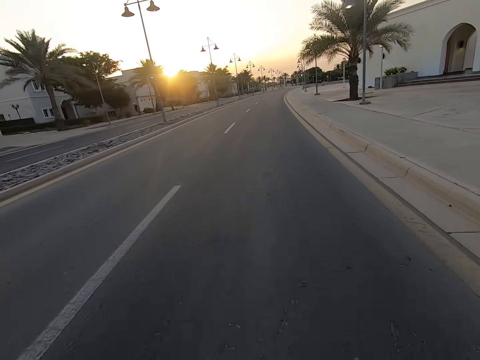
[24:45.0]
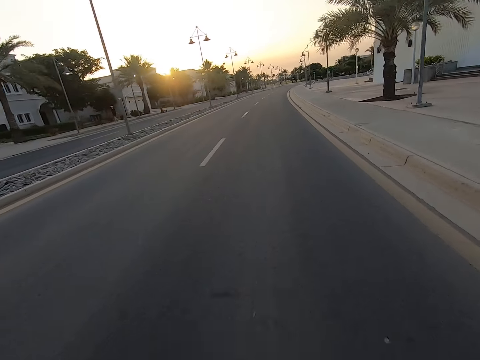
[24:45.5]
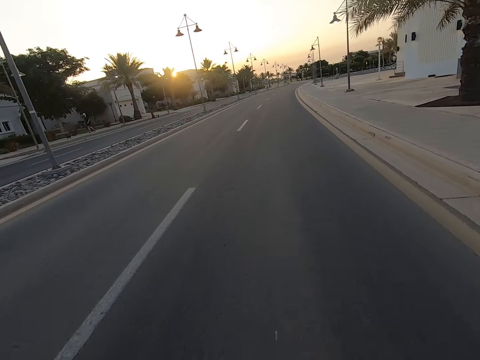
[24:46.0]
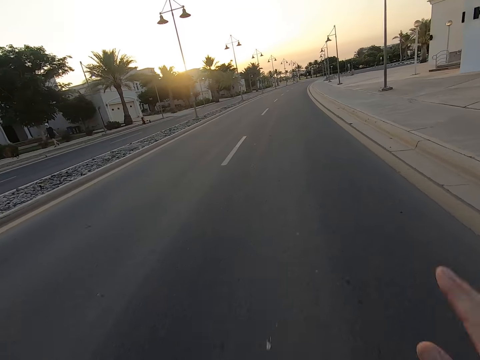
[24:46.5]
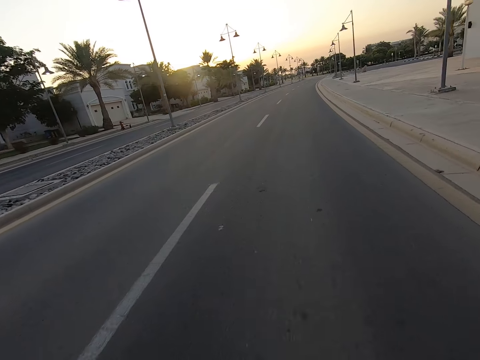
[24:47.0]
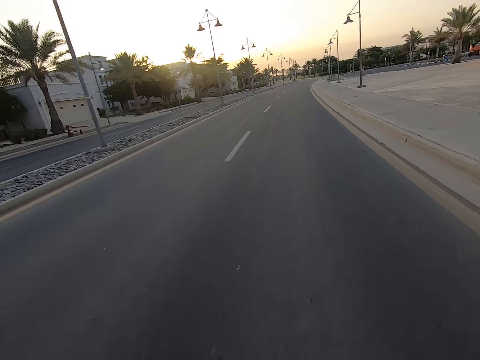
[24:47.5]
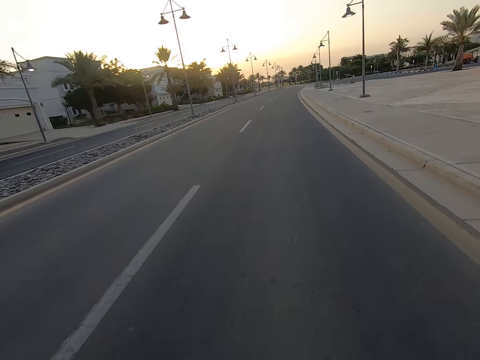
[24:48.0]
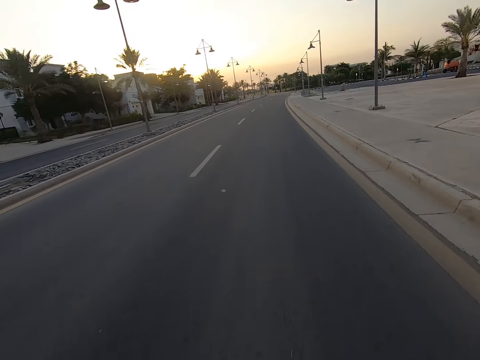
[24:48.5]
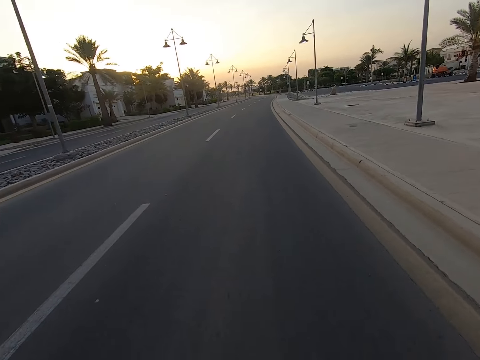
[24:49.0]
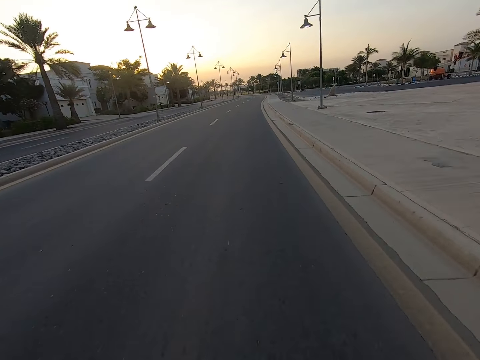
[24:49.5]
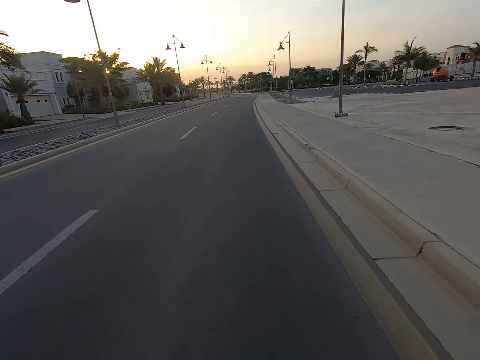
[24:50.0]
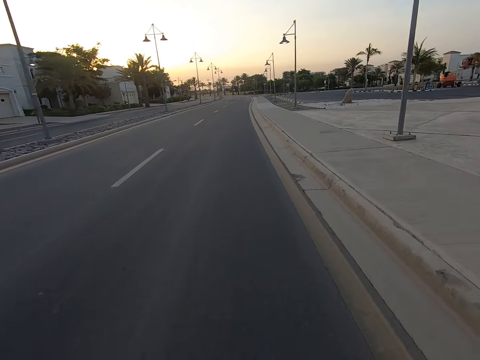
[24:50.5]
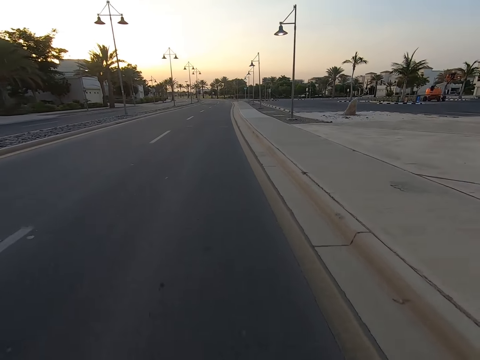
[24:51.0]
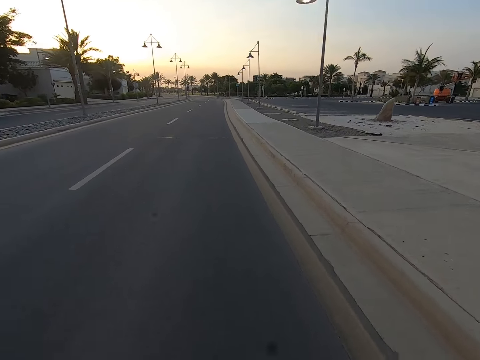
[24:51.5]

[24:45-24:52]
The camera wearer raises the hand. They touch something.

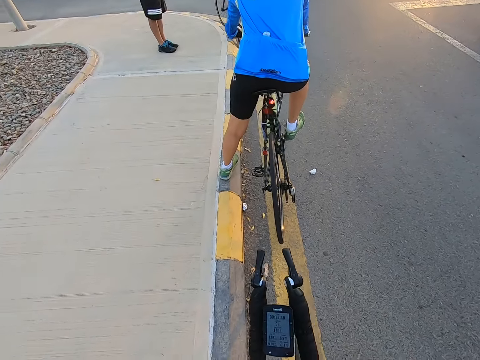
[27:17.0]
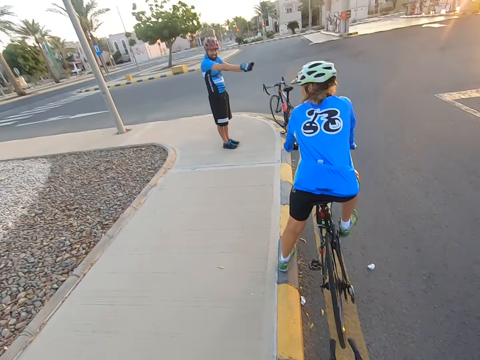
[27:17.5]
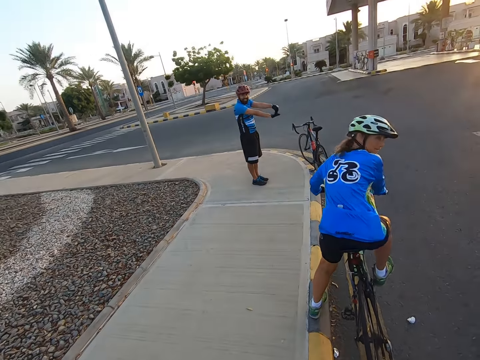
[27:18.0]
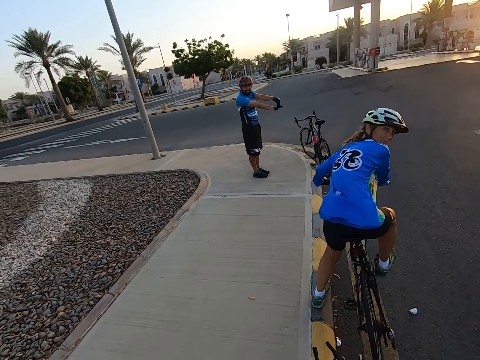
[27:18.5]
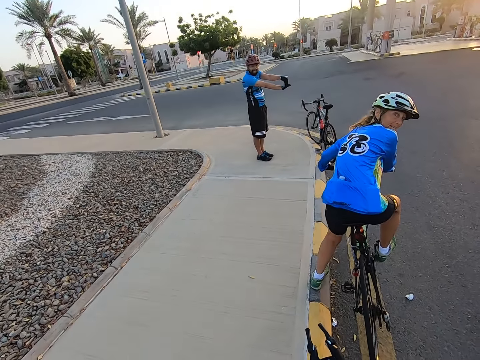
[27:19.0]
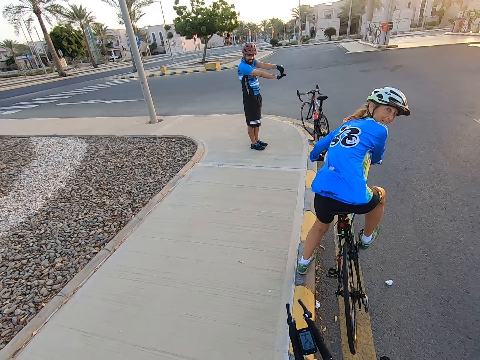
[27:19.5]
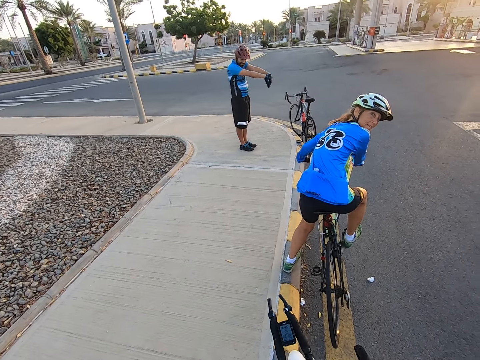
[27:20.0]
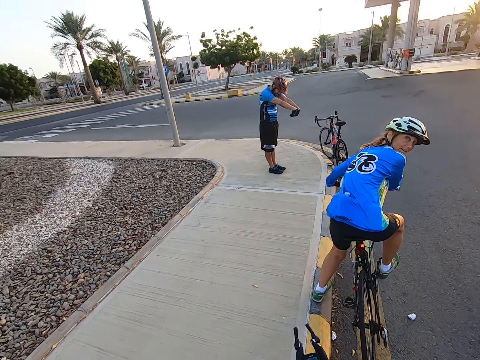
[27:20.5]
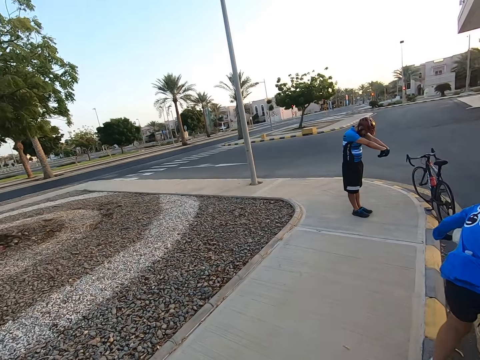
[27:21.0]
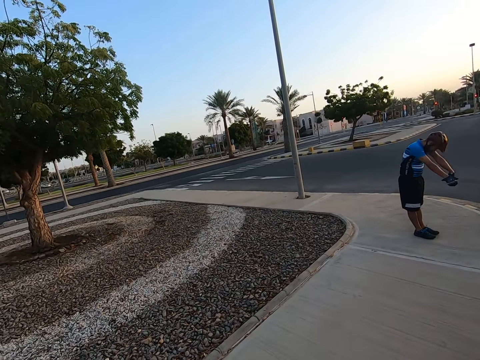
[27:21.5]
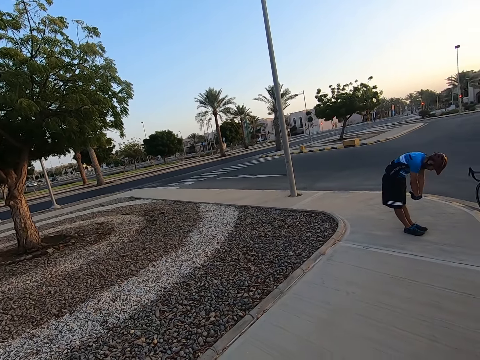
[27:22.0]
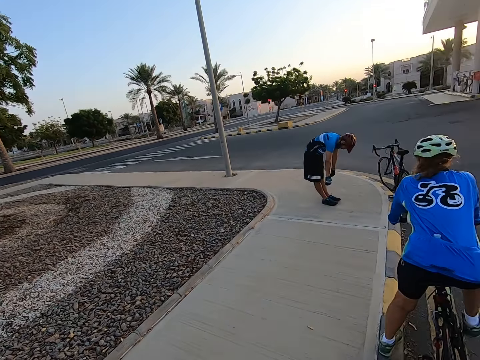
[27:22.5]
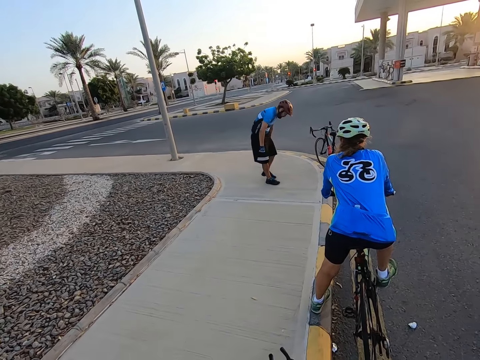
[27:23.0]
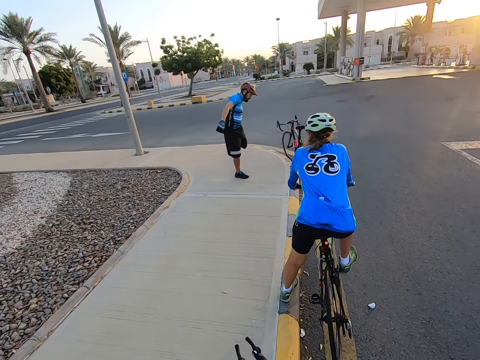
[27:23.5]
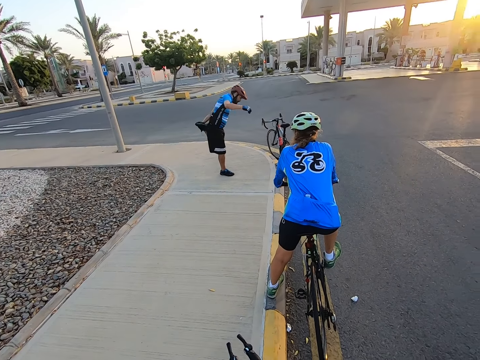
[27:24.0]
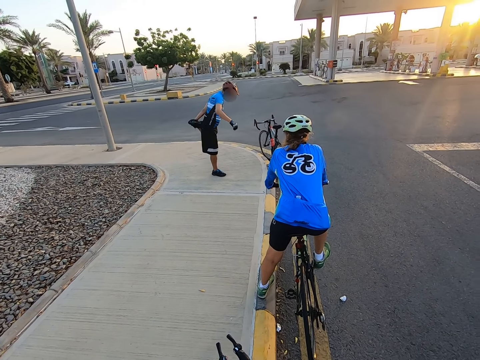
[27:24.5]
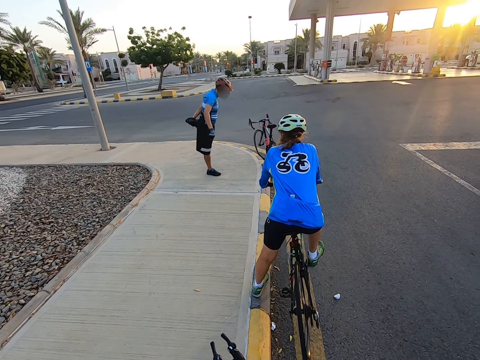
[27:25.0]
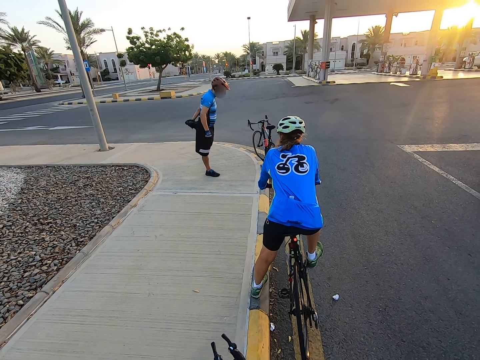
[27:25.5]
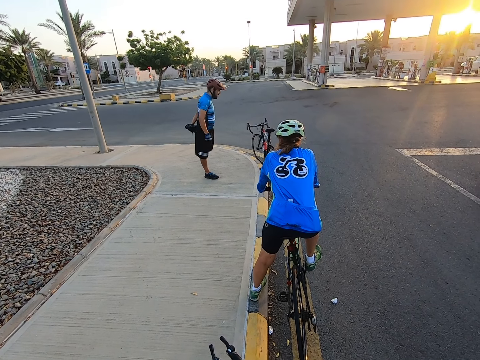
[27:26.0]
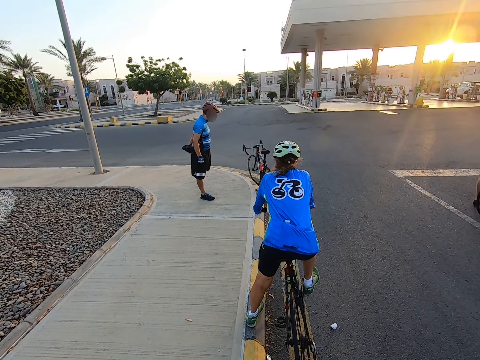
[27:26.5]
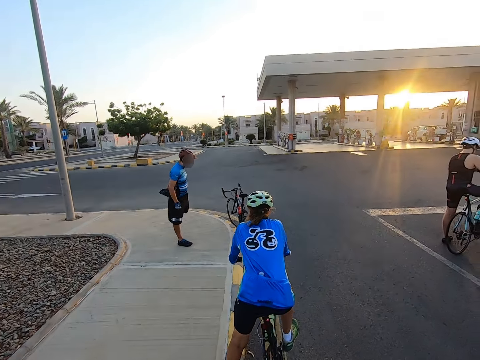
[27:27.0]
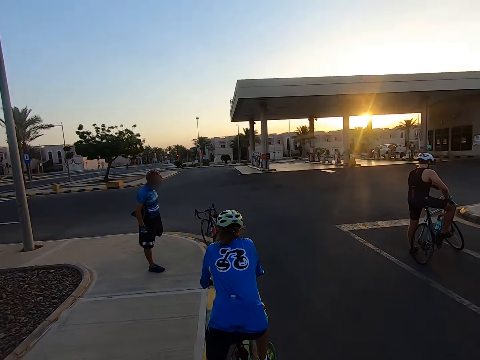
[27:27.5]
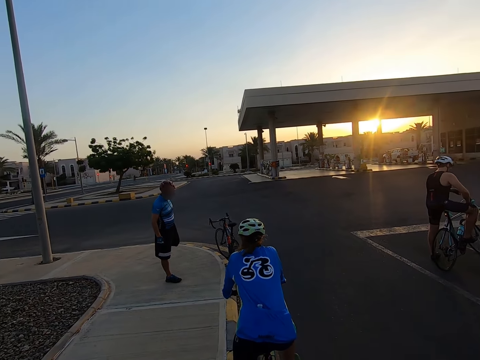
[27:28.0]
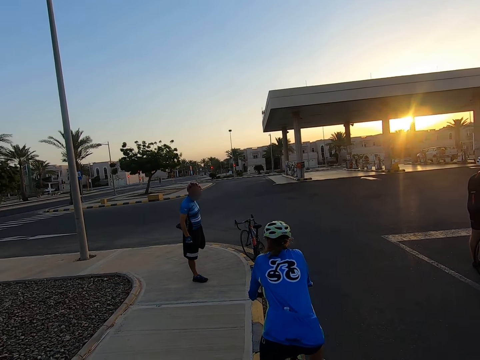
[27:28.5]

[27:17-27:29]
A man exercises on the pavement. A woman looks back. A man stretches repeatedly.

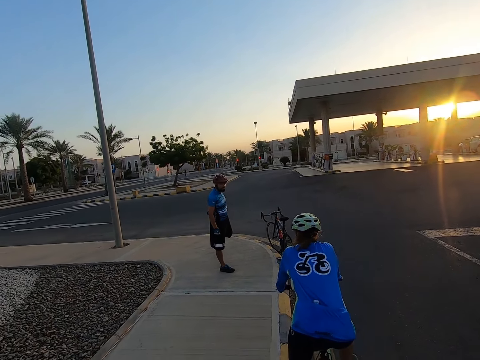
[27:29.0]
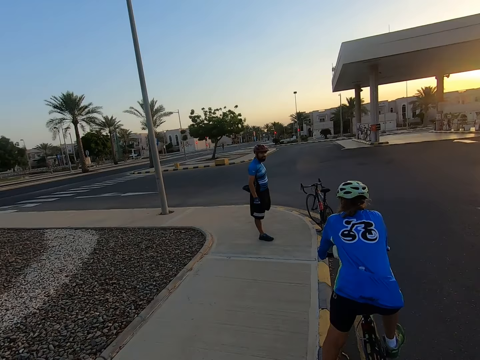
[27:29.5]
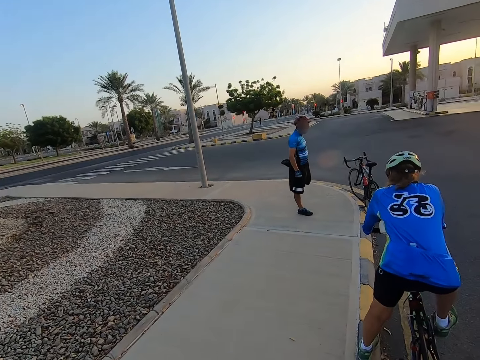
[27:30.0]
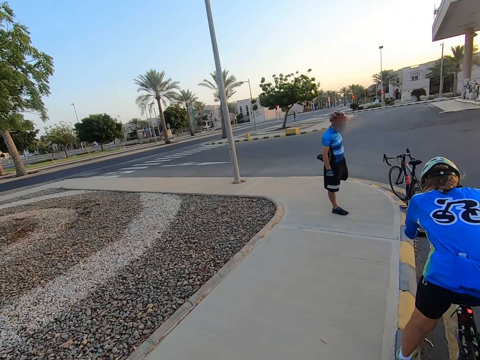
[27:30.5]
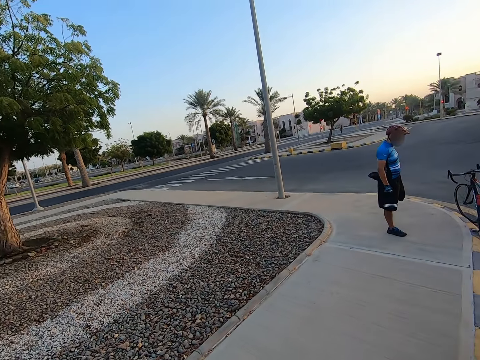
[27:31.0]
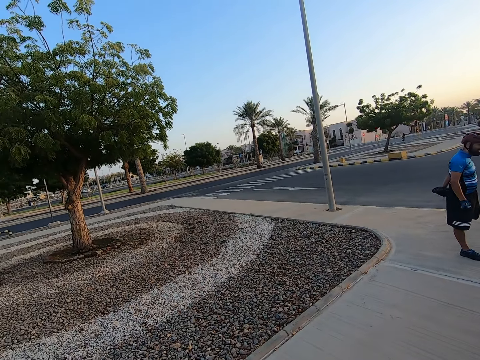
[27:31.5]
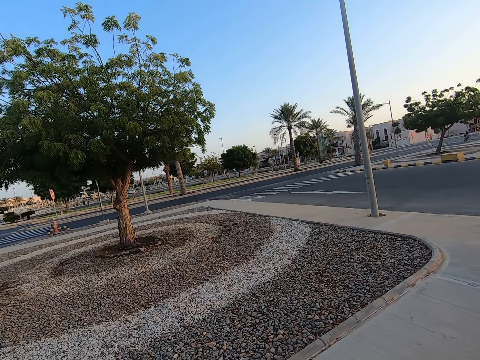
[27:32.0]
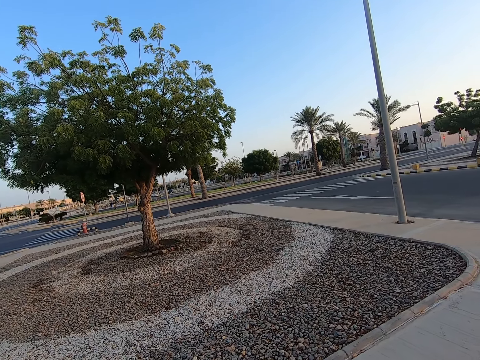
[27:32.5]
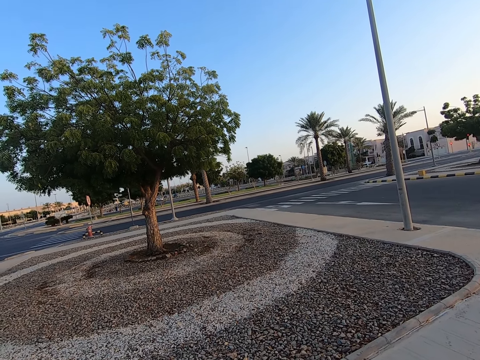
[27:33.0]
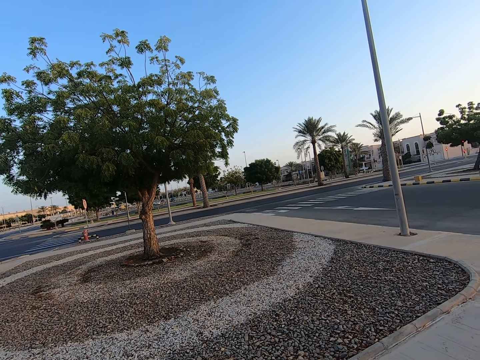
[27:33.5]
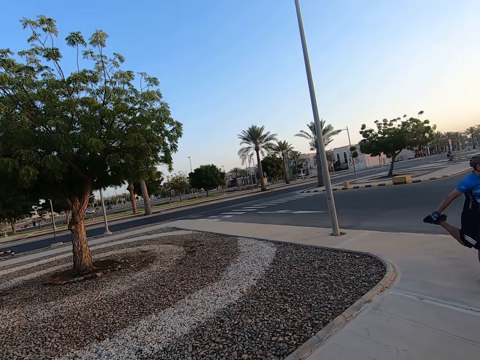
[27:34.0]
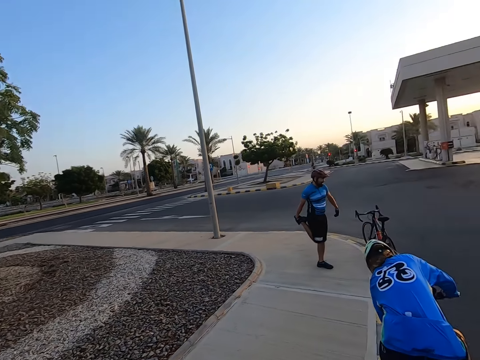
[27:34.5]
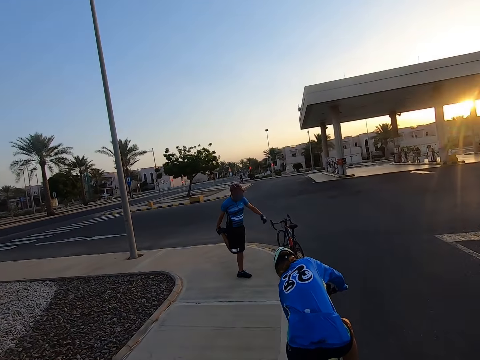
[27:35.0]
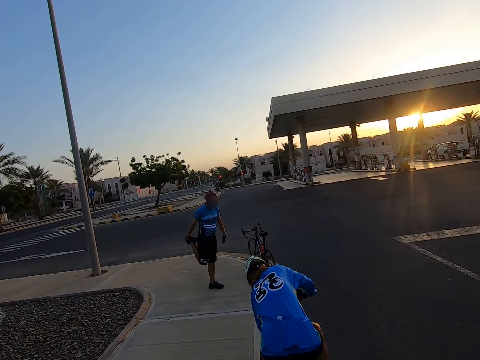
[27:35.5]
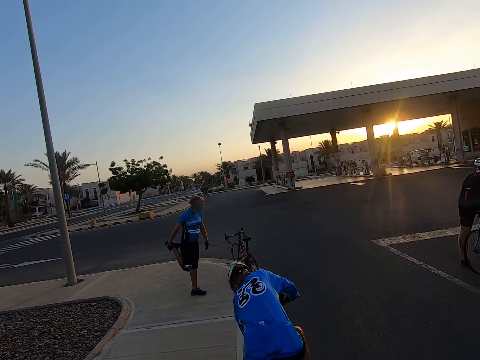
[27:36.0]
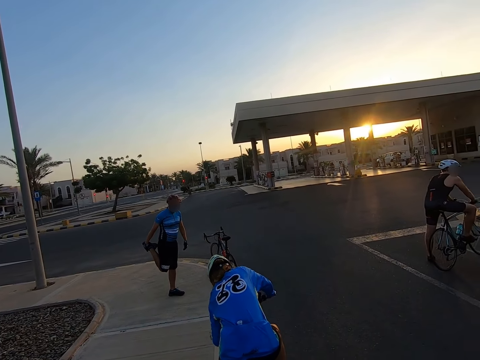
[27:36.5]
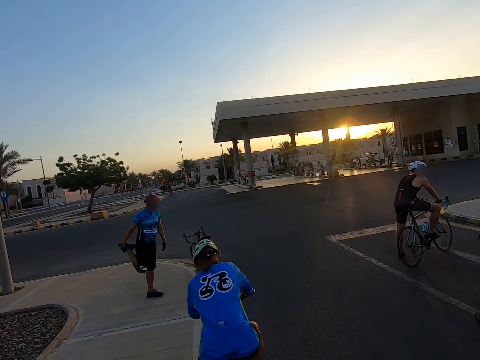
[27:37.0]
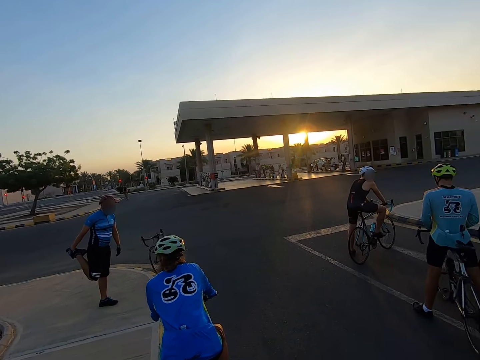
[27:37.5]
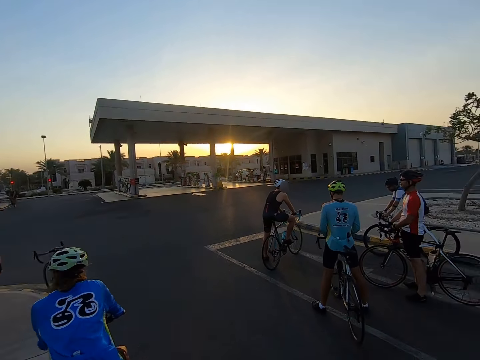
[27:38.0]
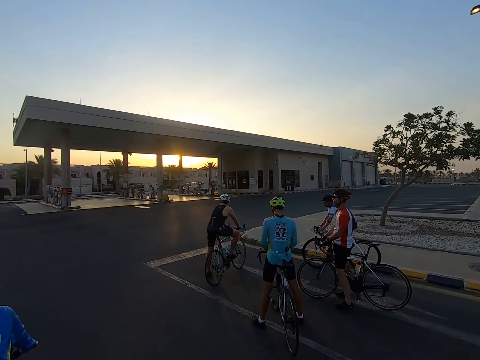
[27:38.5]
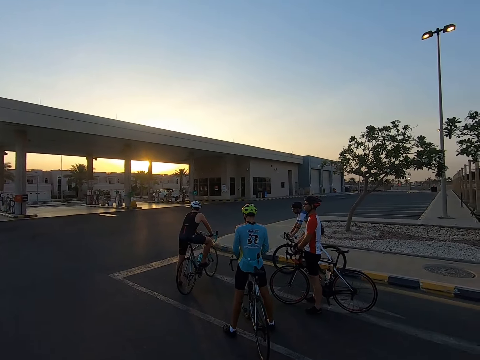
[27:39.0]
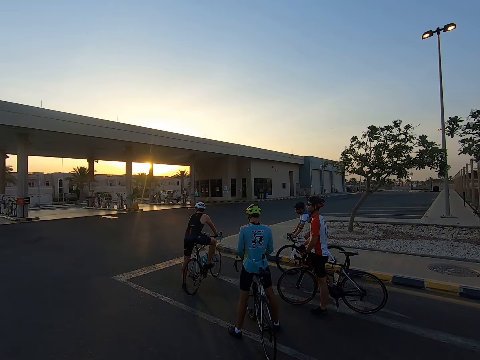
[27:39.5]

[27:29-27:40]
The camera wearer looks around. A man stretches.
